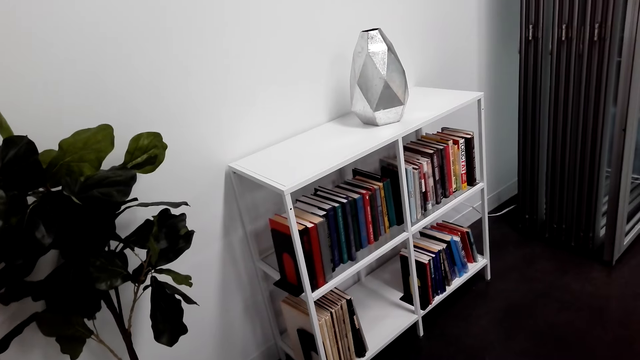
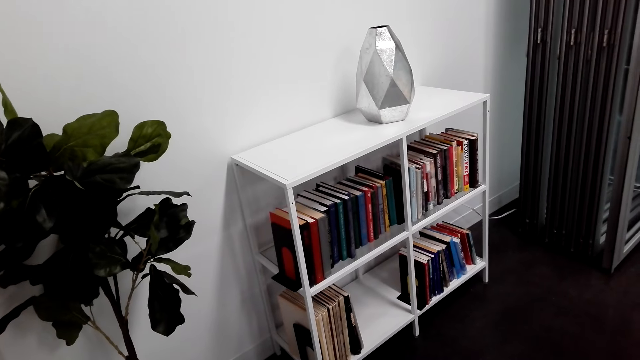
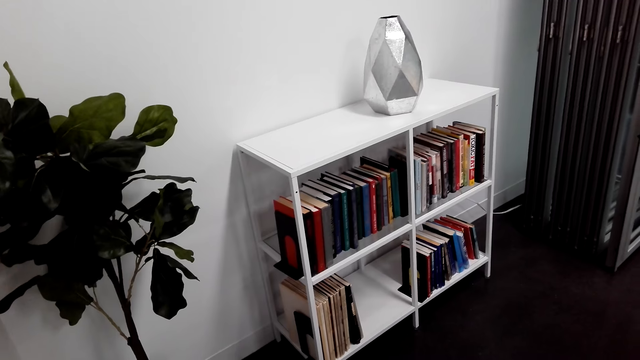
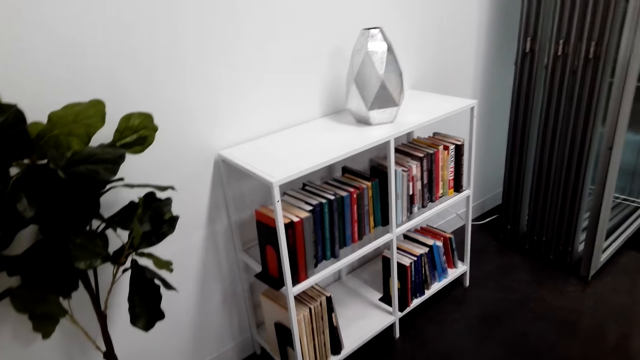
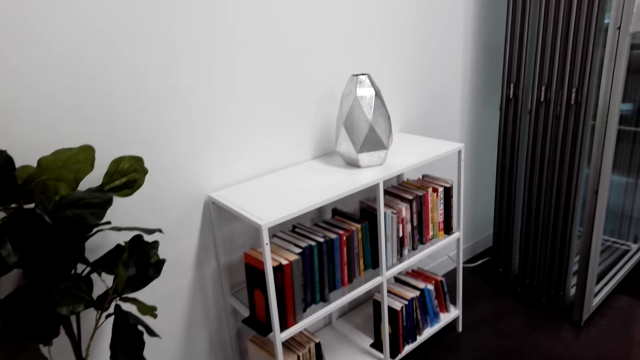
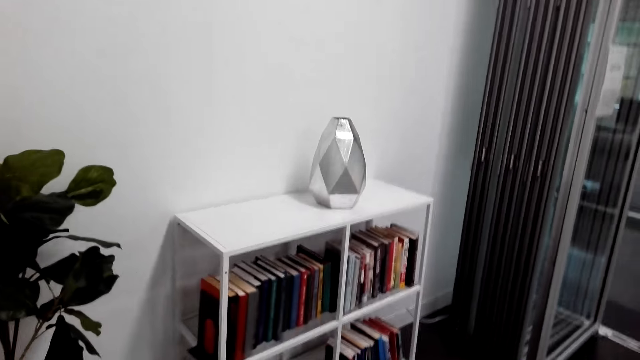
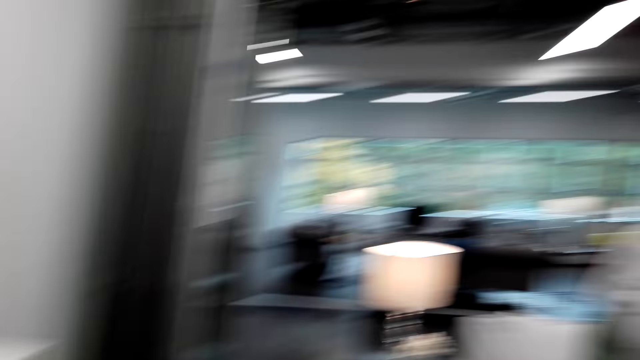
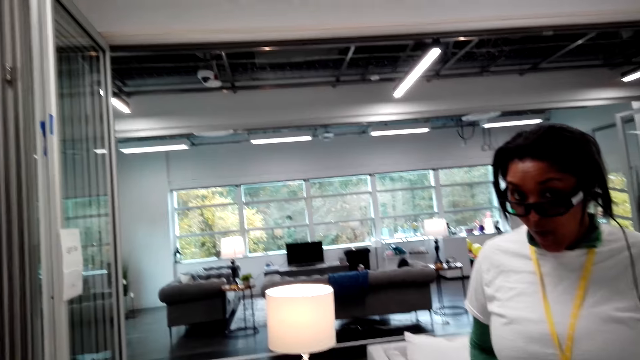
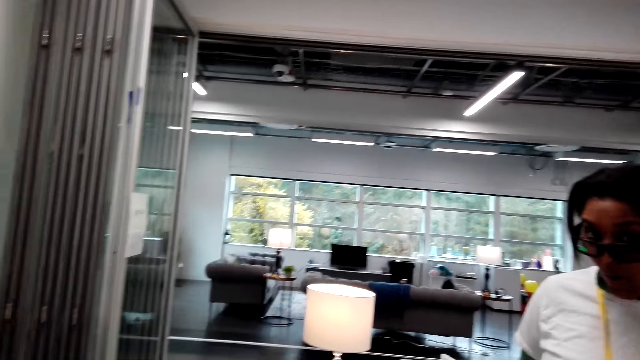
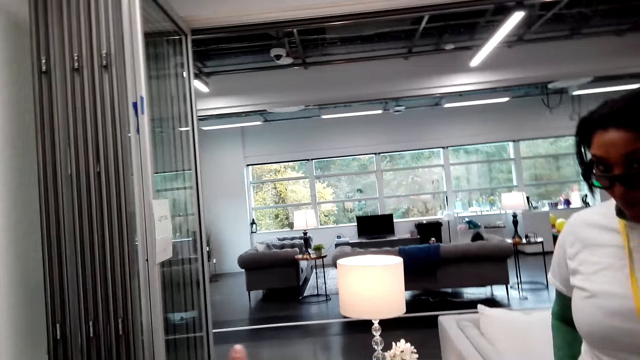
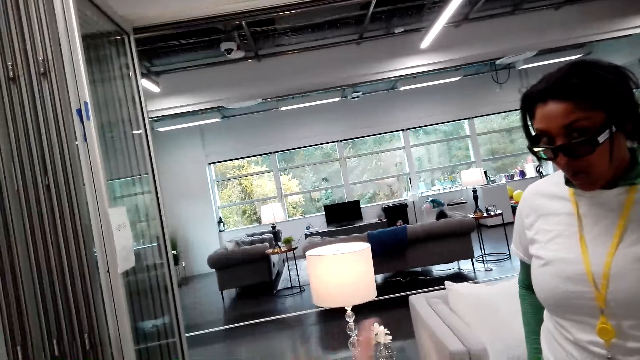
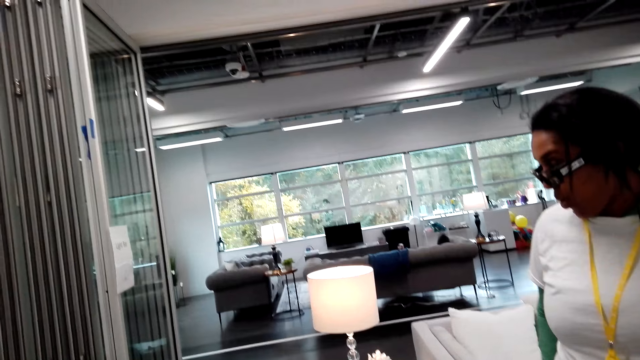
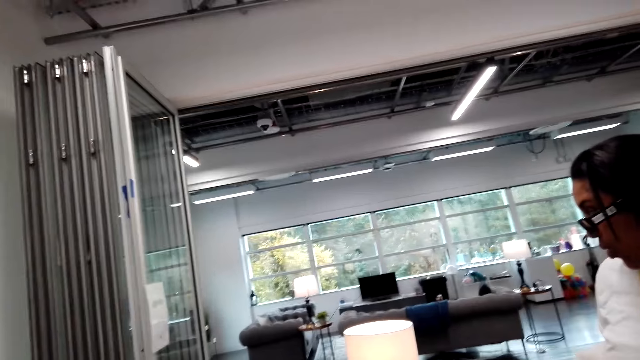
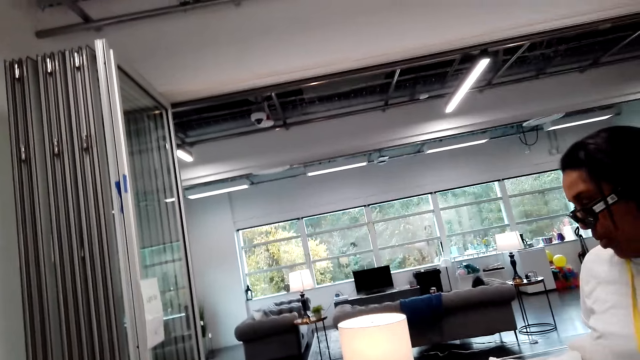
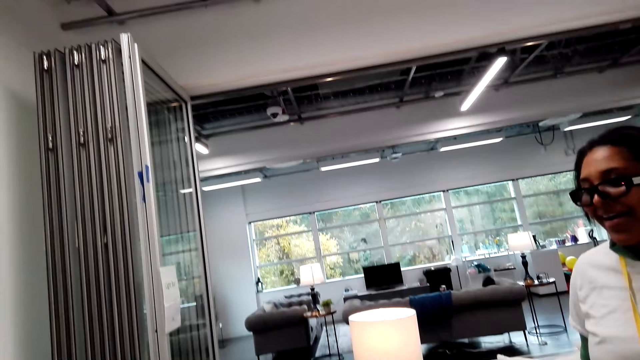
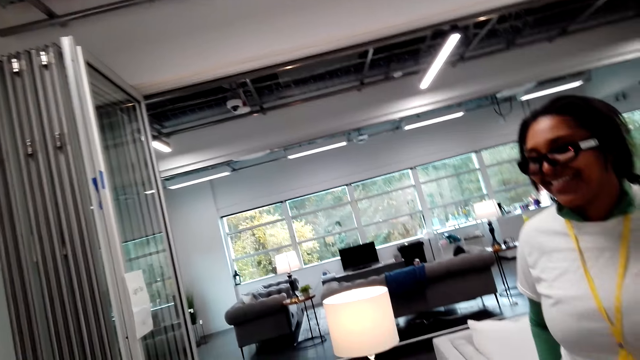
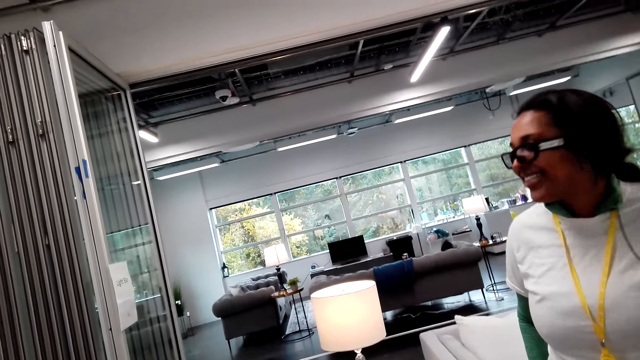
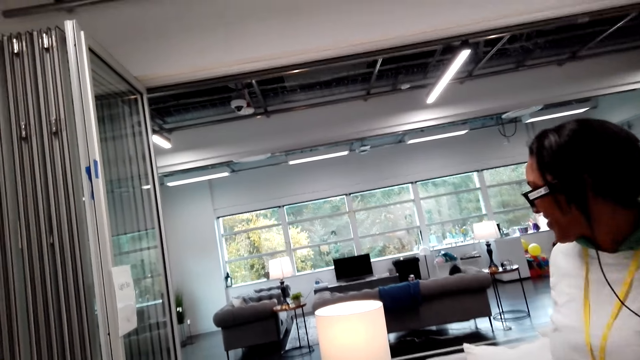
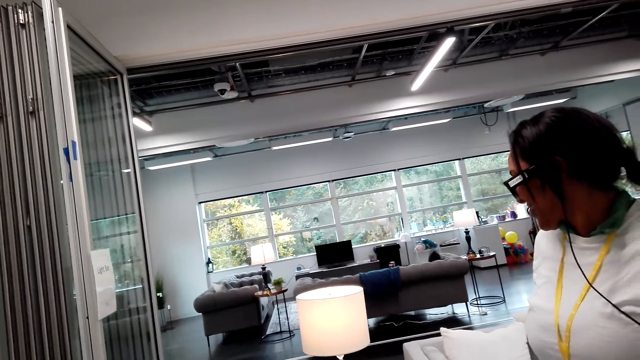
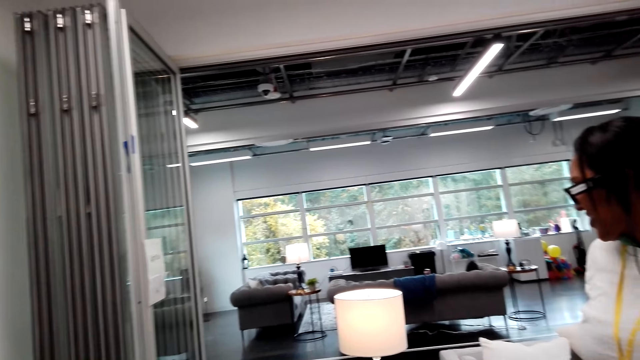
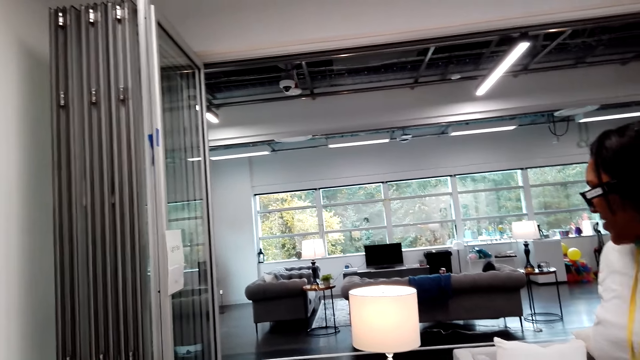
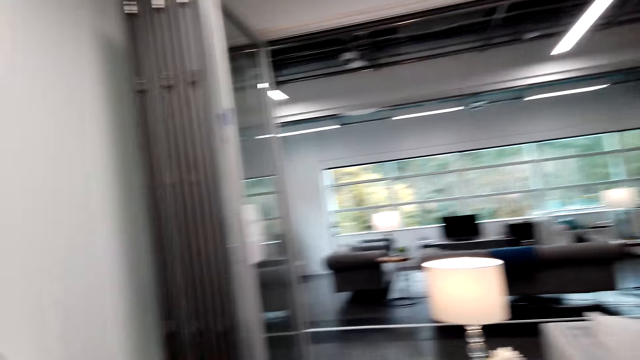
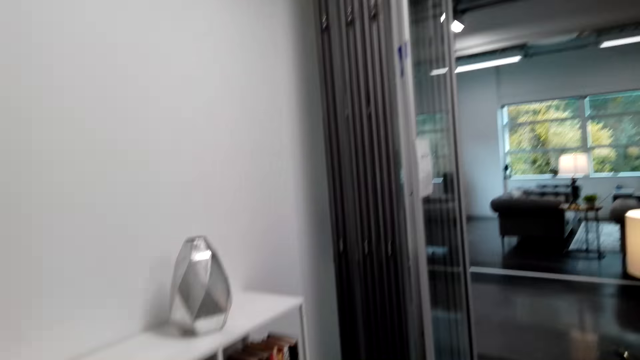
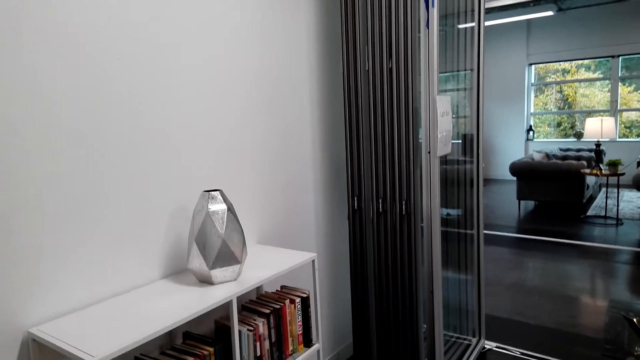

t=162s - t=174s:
The camera wearer makes a hand gesture. A woman stands in the house.

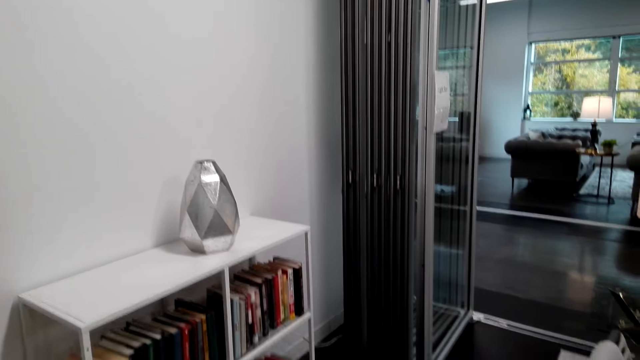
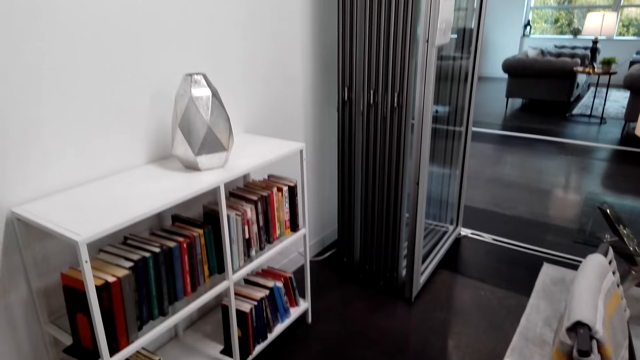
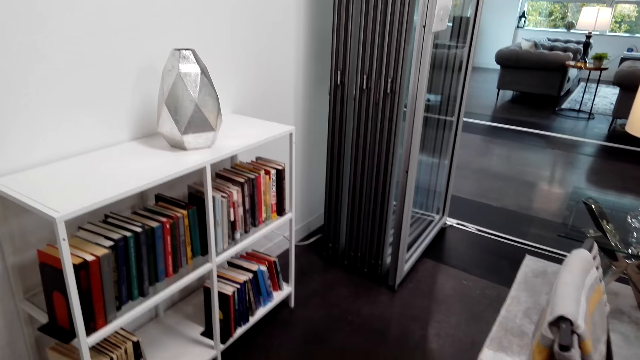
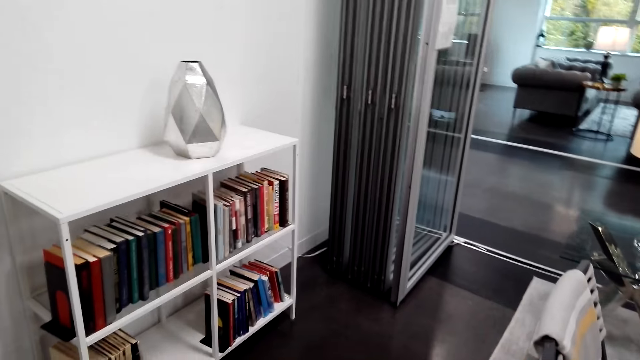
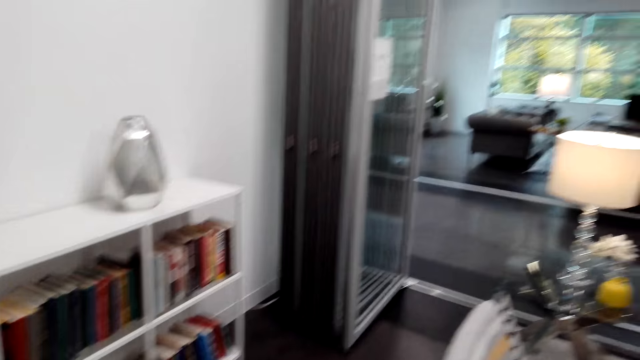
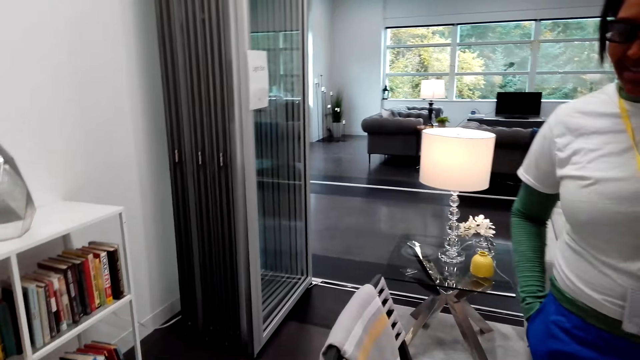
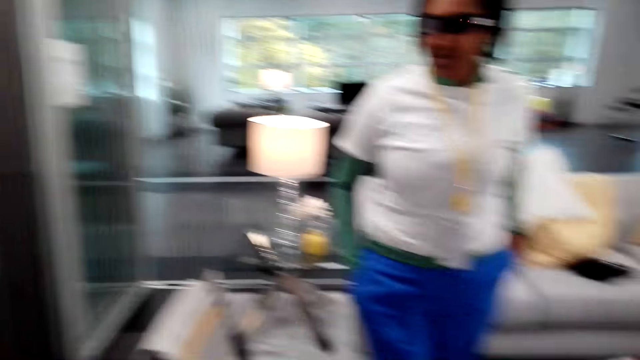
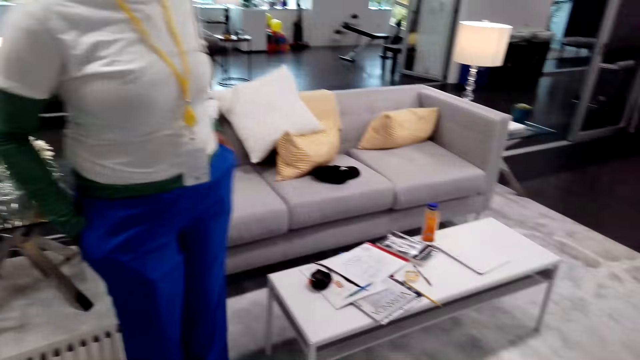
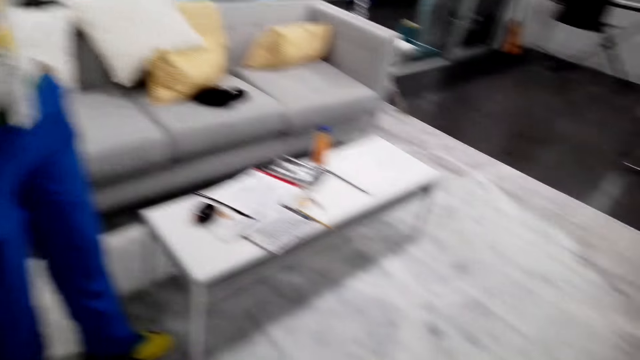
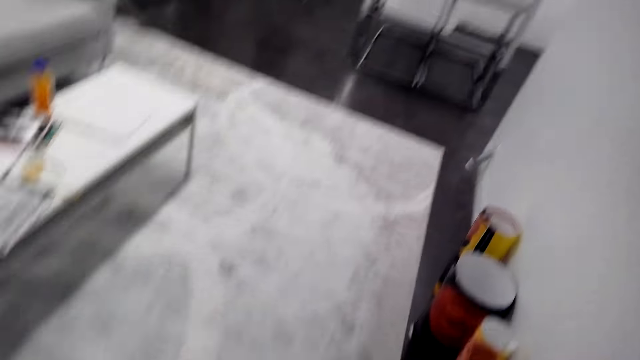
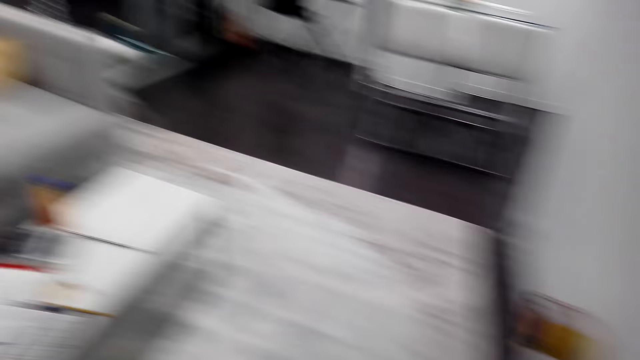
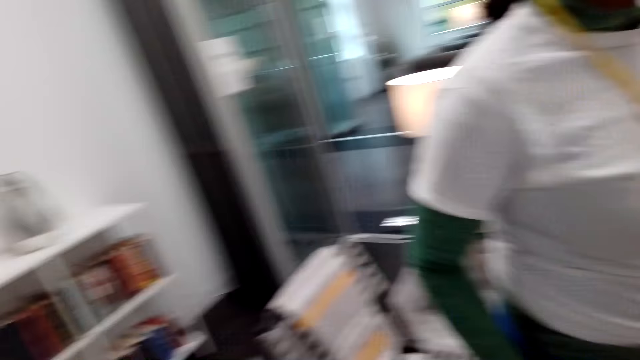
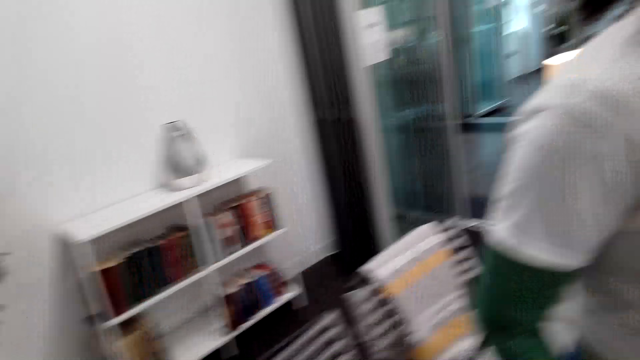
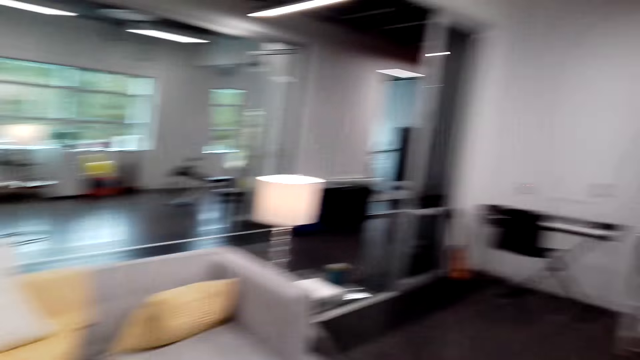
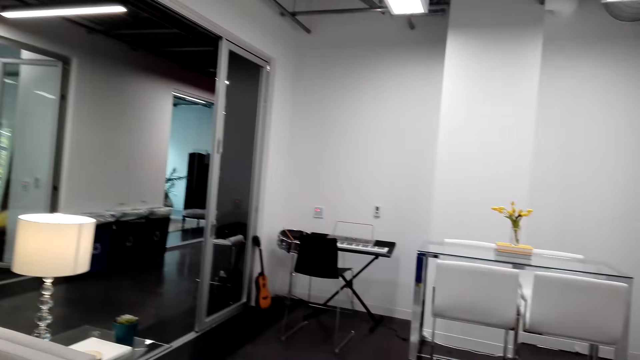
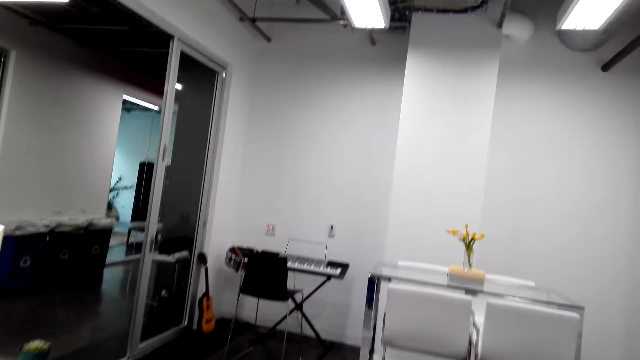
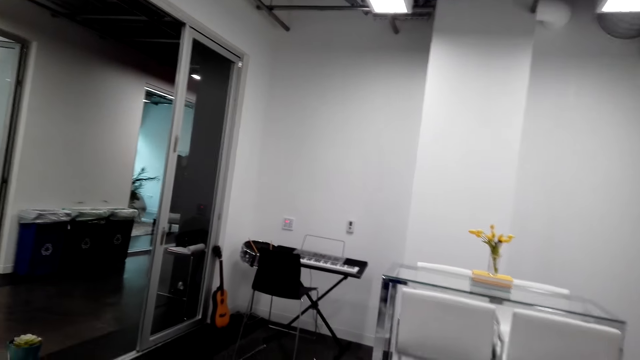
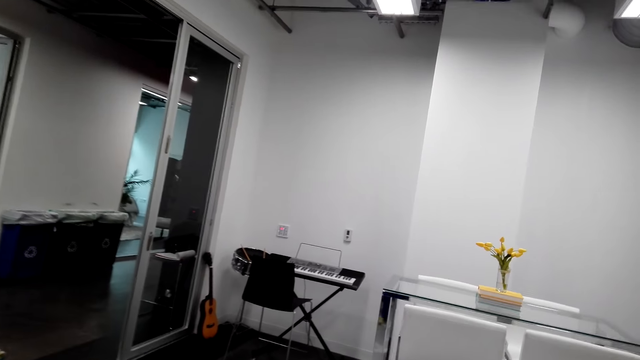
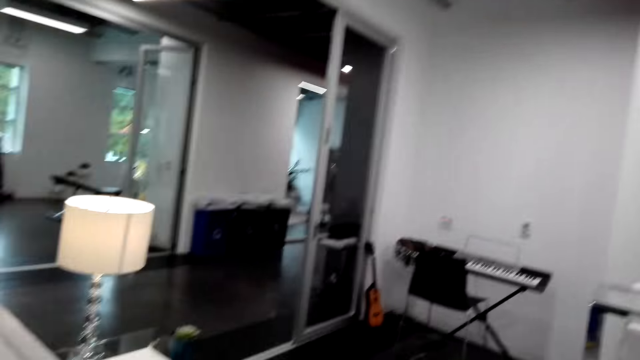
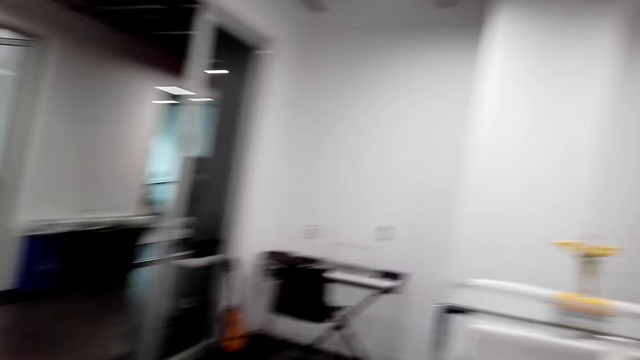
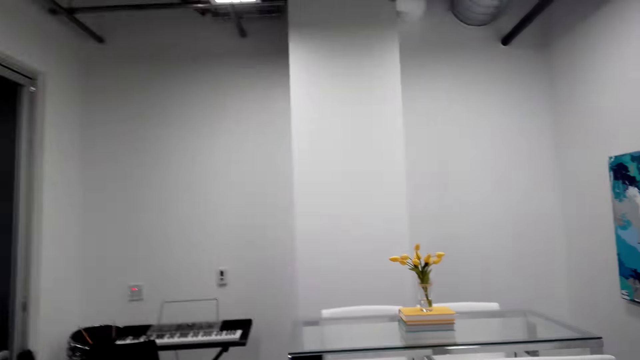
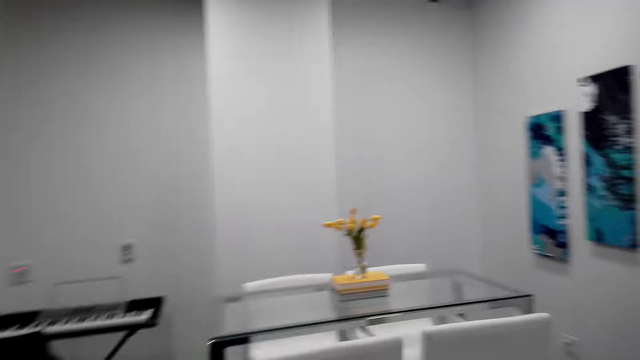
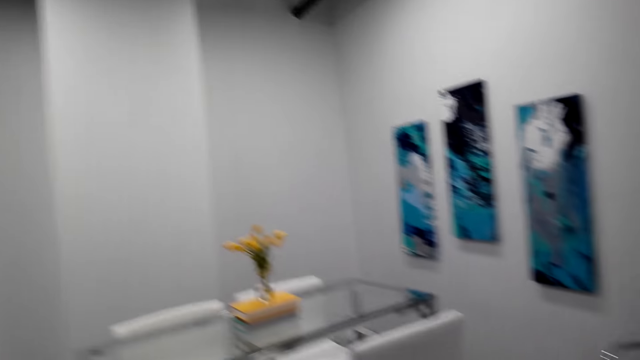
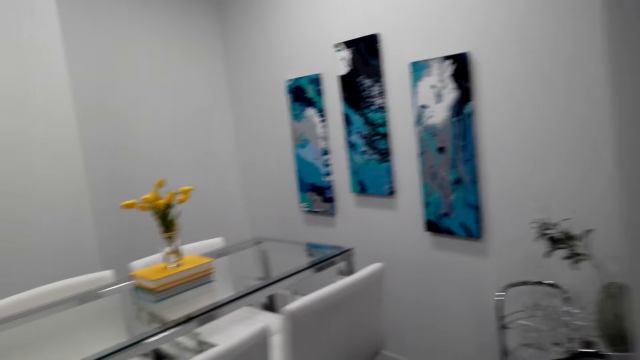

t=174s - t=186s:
The camera wearer walks in the house.
